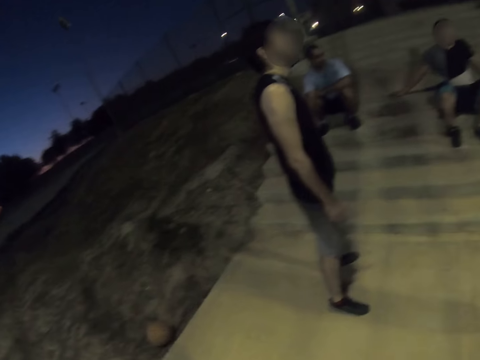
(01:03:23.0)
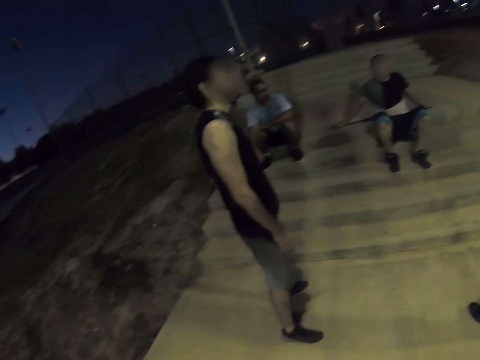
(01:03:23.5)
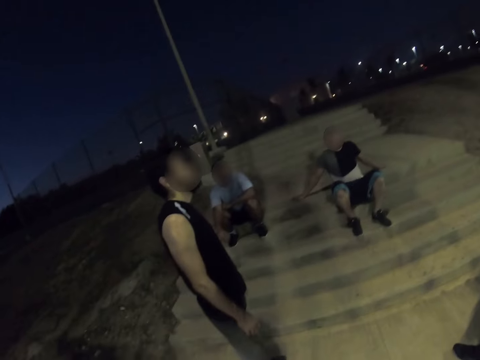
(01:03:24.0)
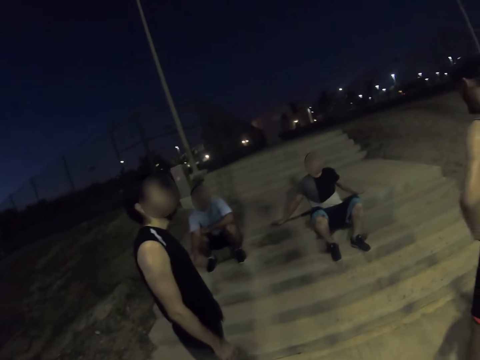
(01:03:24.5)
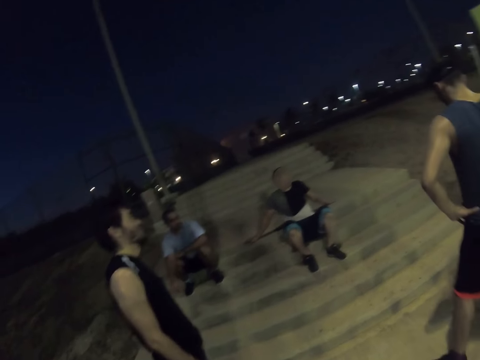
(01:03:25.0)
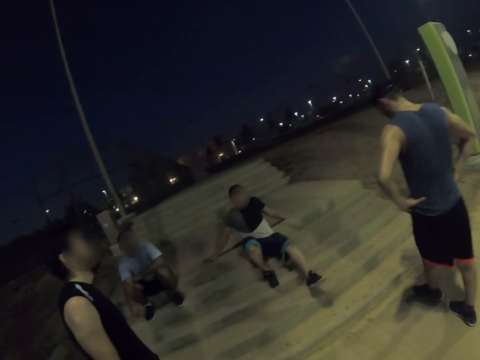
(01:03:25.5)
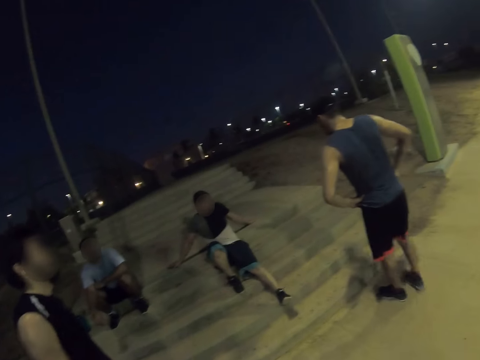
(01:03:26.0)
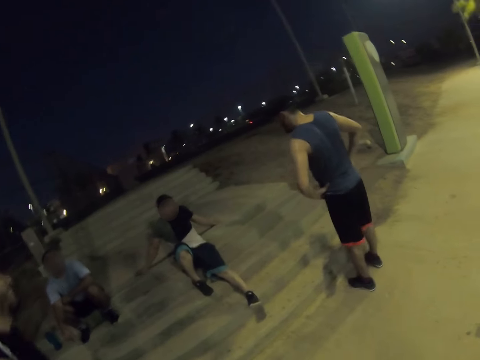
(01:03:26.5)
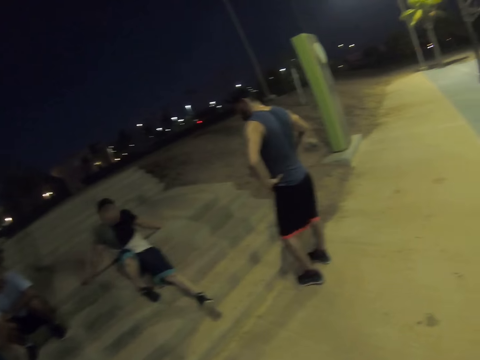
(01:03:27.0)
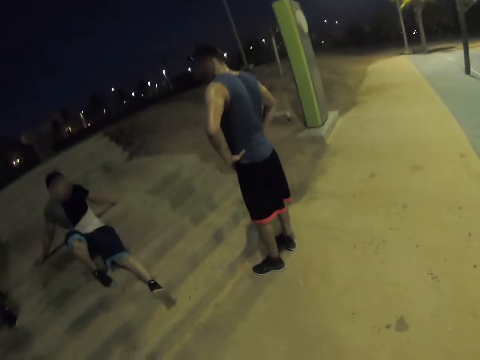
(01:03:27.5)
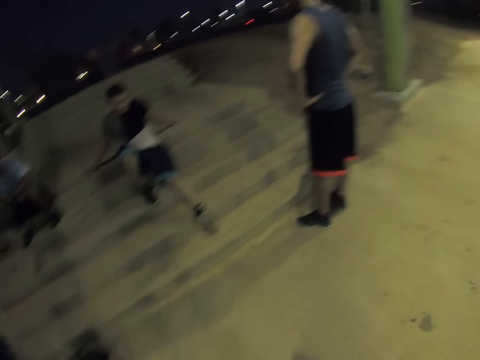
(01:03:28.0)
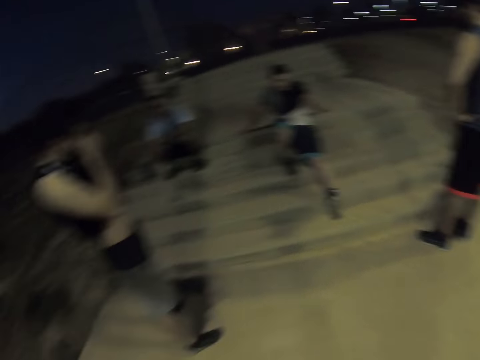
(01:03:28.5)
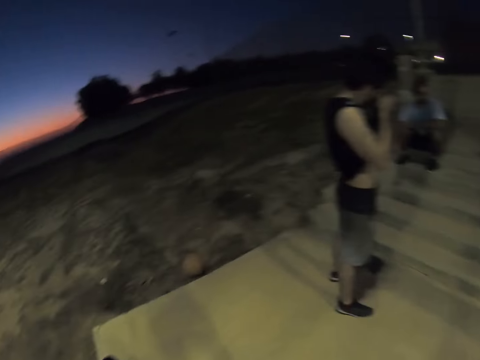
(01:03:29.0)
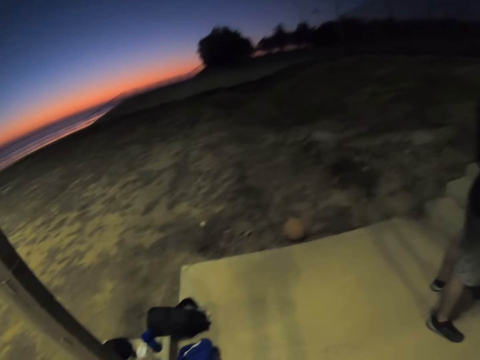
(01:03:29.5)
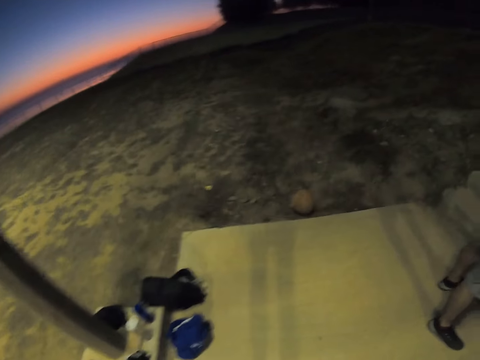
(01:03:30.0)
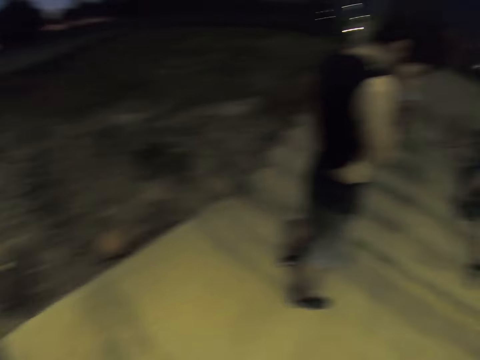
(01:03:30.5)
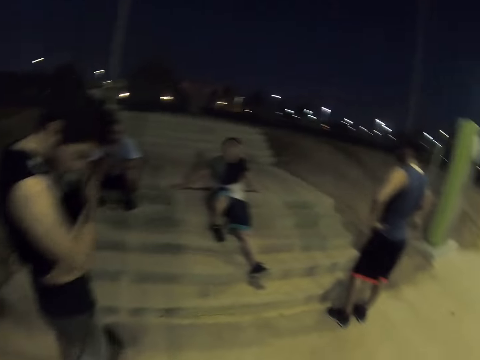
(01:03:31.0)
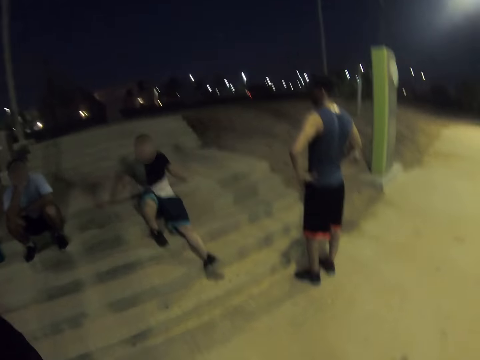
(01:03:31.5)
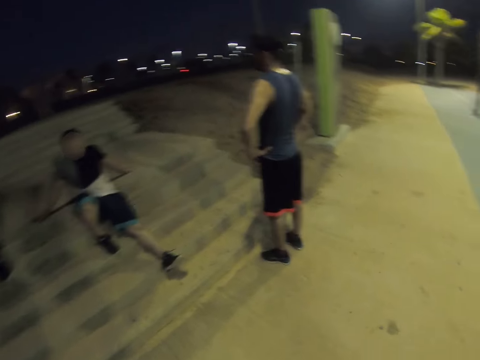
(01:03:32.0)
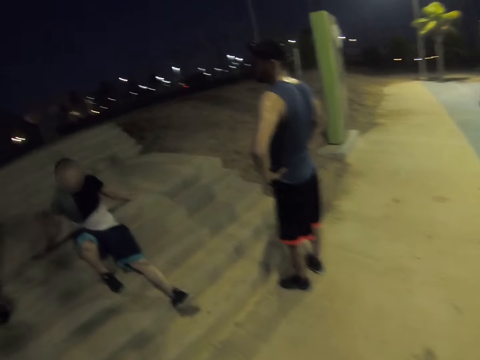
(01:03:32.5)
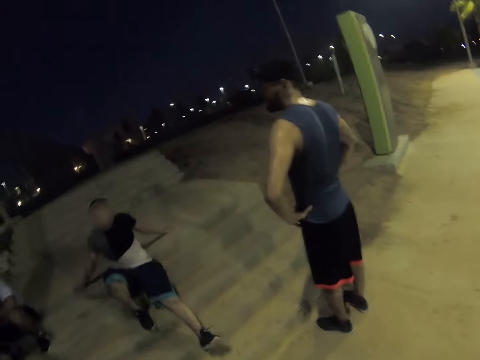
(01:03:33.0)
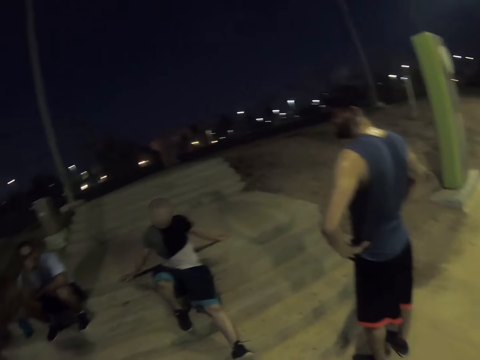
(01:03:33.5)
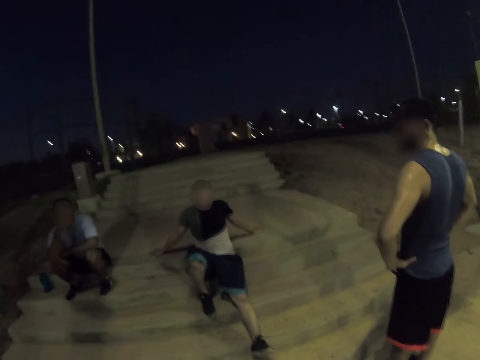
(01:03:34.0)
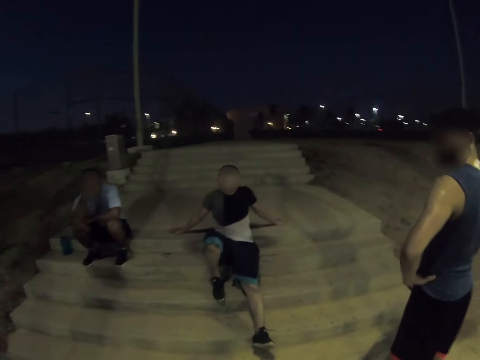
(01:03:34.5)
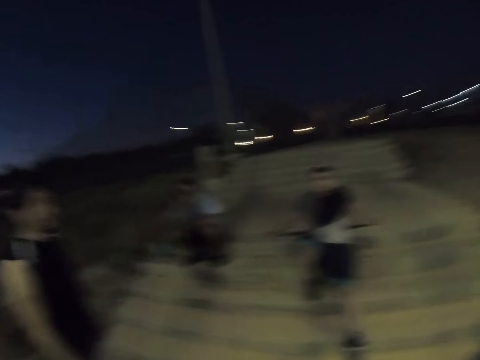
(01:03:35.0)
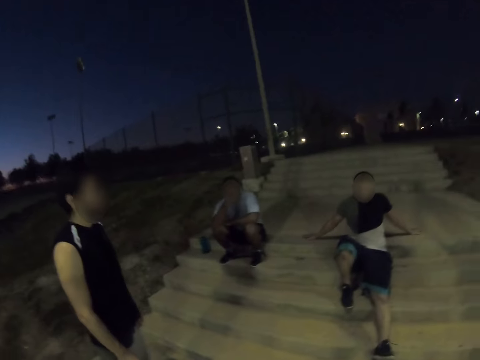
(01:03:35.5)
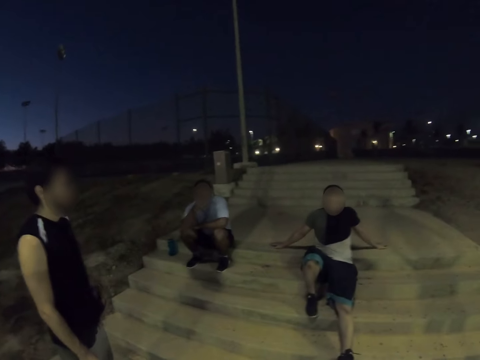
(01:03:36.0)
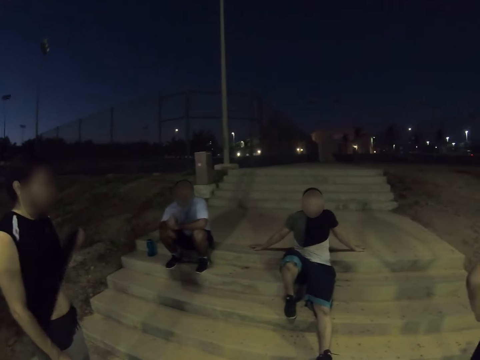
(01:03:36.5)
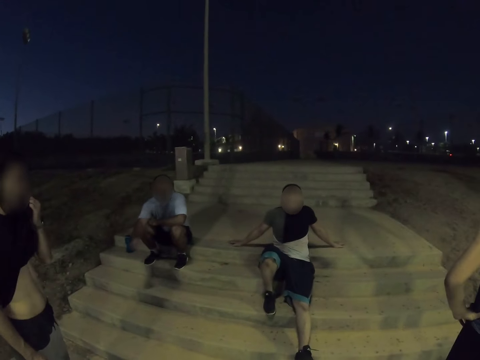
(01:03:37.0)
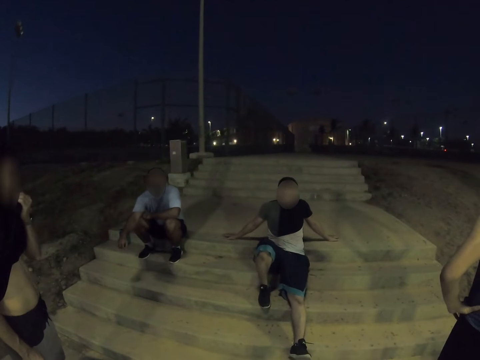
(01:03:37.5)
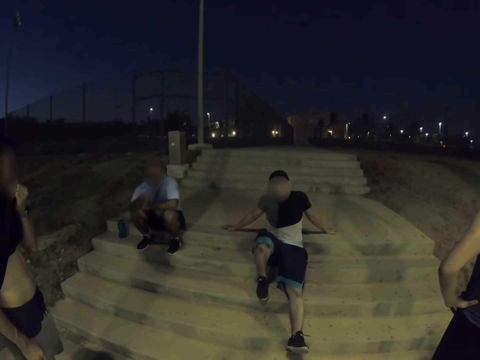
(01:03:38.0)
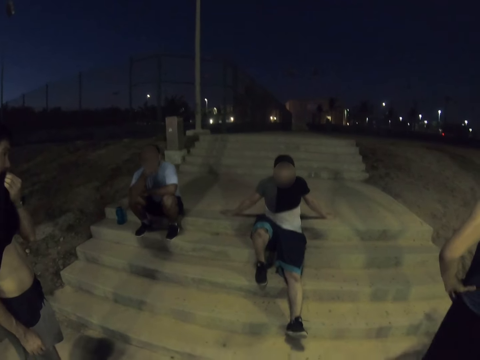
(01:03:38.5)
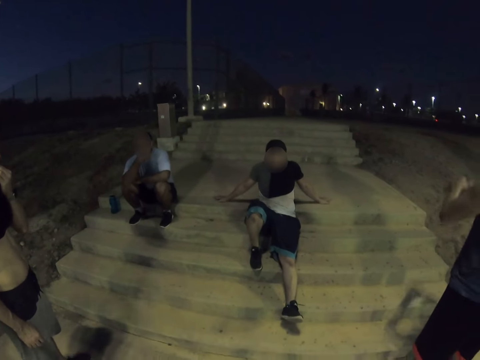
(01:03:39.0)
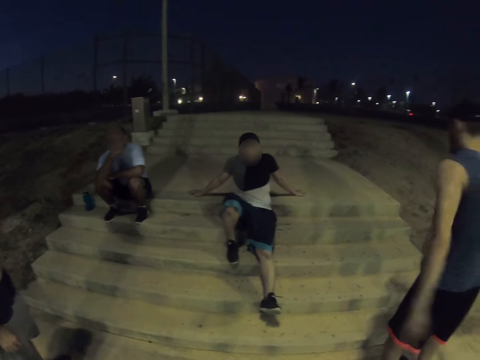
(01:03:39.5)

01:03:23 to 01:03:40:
The camera wearer looks around the field. They dialogue with a man. They stare at another man. The other man lifts a shirt.

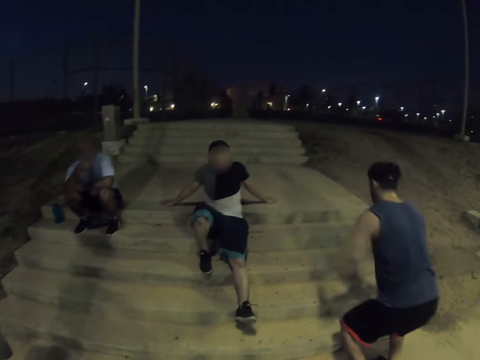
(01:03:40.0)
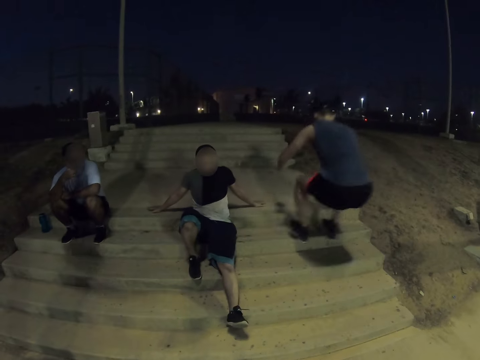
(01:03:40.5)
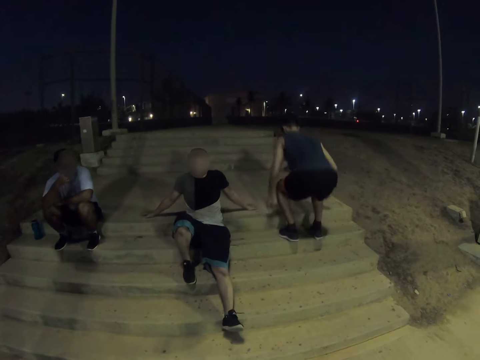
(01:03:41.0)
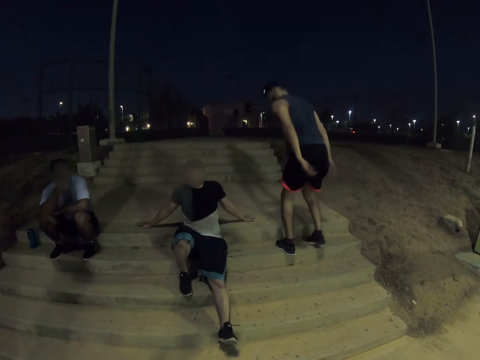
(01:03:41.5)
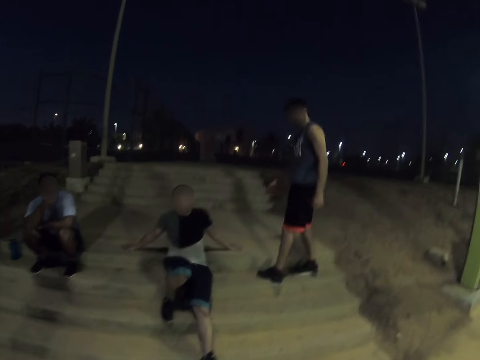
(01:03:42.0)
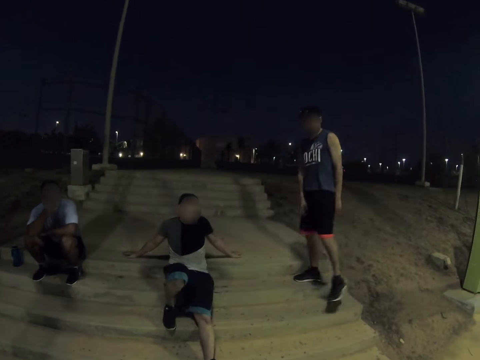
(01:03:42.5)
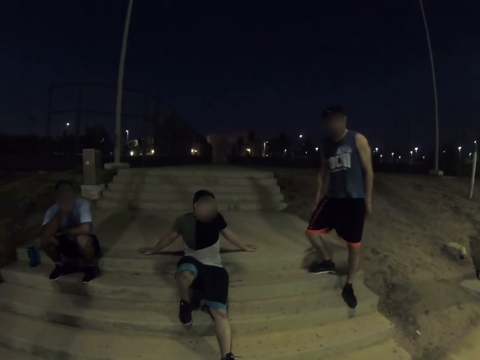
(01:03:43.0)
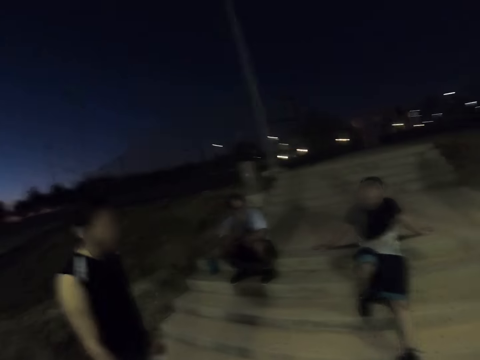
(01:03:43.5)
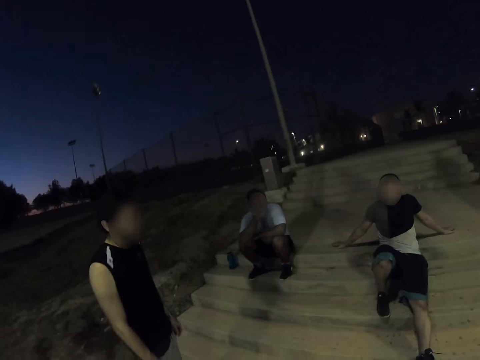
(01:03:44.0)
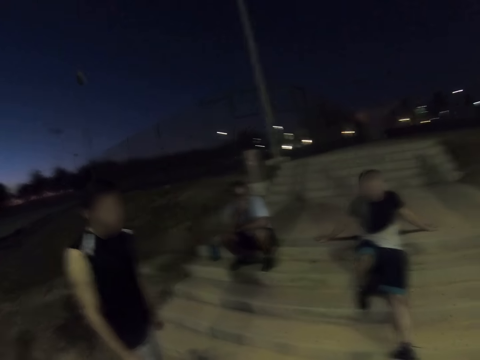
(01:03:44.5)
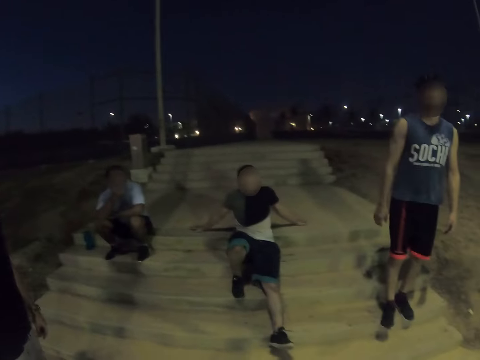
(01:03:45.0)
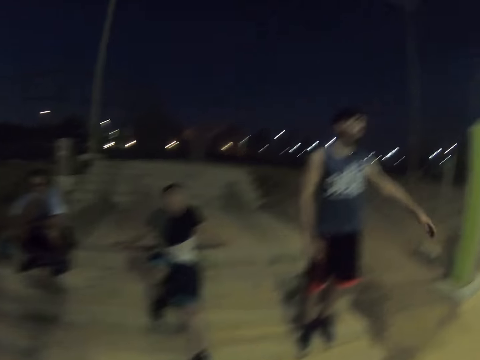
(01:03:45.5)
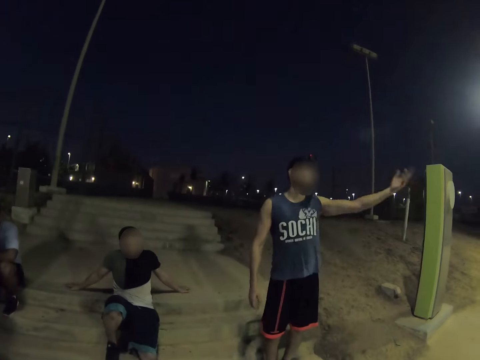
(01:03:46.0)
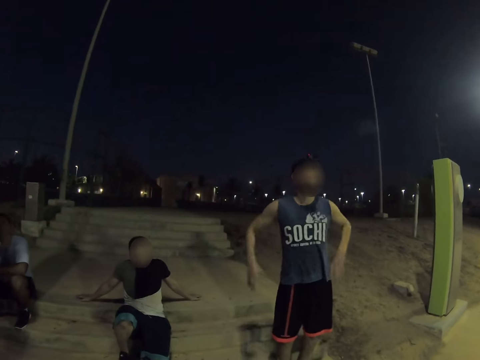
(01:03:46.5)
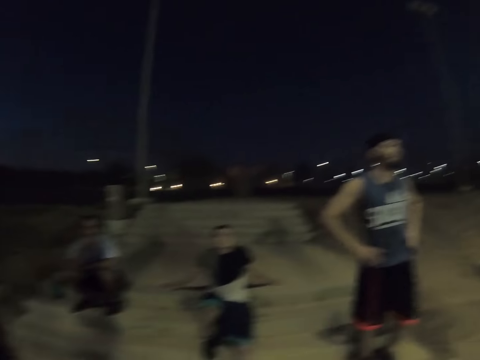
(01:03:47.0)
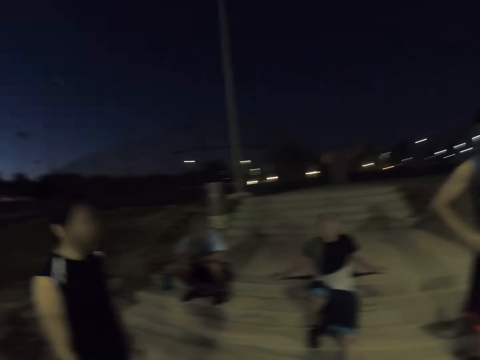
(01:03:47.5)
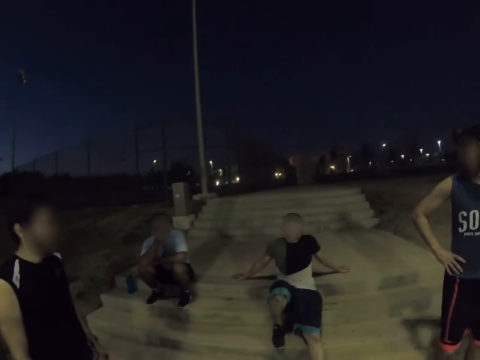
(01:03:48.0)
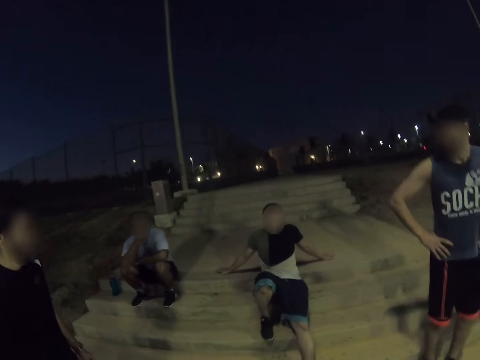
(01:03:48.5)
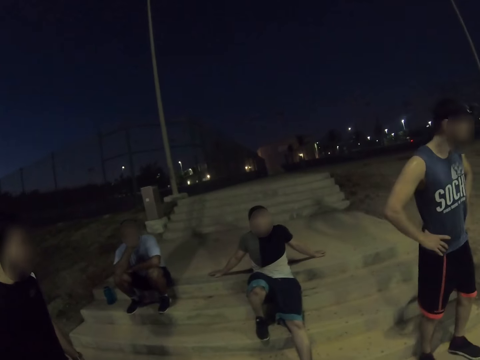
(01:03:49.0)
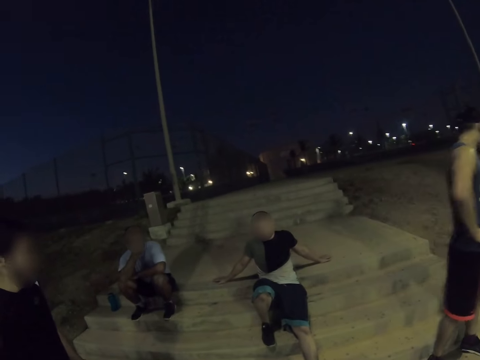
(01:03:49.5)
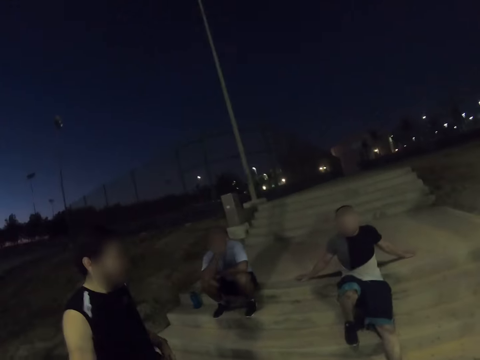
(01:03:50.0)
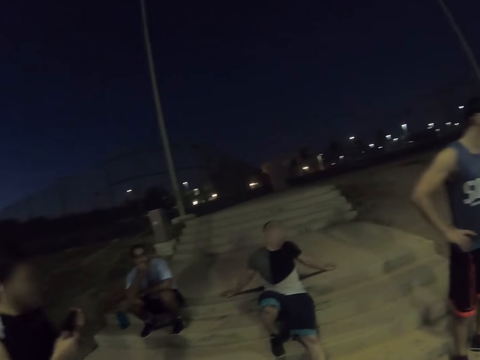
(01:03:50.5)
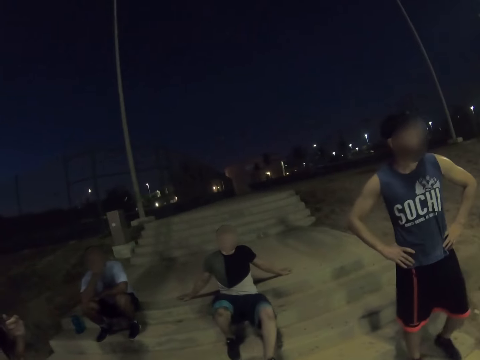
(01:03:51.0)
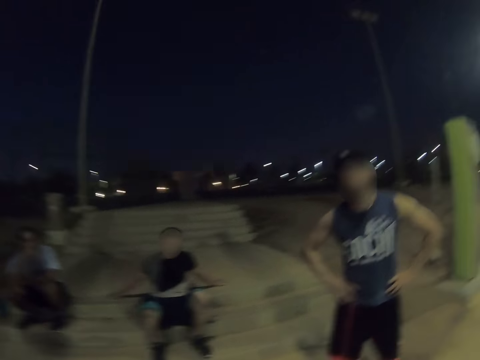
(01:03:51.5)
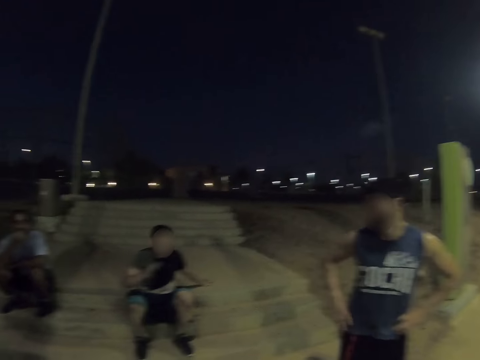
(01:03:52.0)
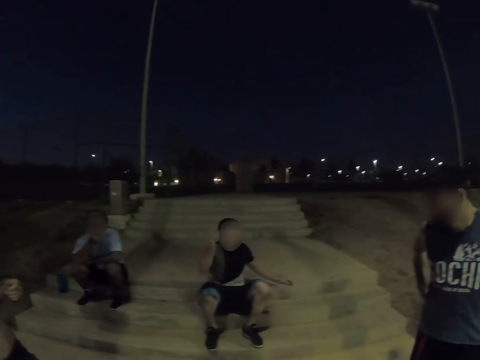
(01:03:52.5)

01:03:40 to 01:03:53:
A man jumps on the stairs. The camera wearer dialogues with another man. The first man raises a hand and holds the waist. A third man sits on the stairs. A fourth man sits on the stairs.
